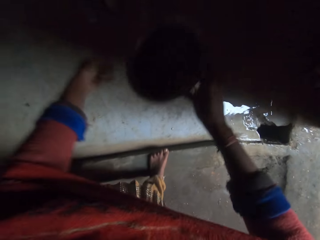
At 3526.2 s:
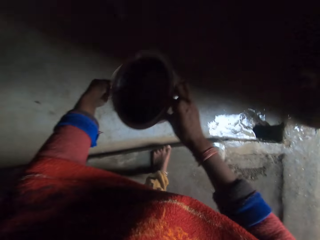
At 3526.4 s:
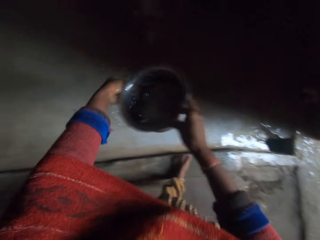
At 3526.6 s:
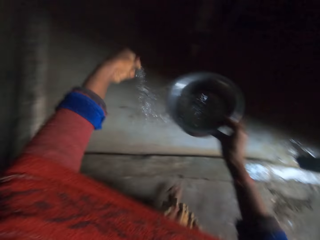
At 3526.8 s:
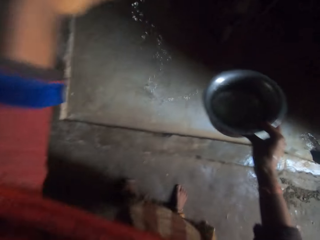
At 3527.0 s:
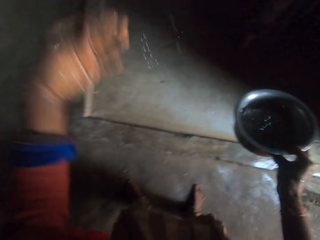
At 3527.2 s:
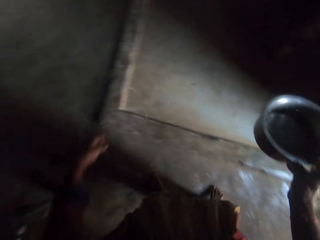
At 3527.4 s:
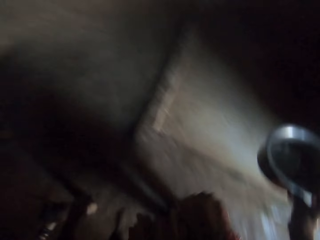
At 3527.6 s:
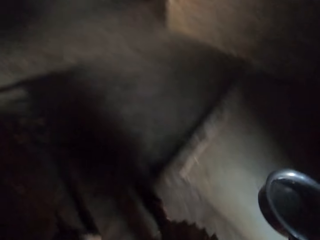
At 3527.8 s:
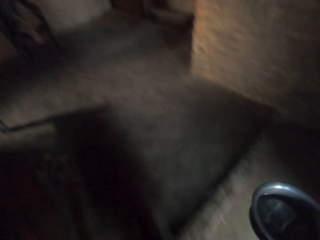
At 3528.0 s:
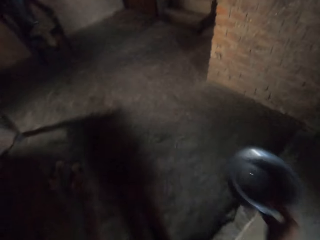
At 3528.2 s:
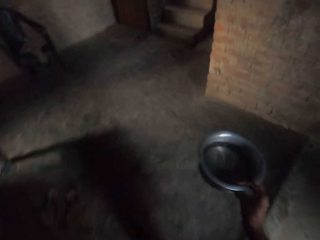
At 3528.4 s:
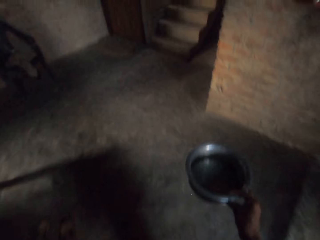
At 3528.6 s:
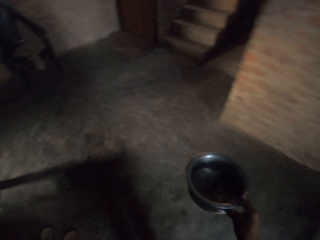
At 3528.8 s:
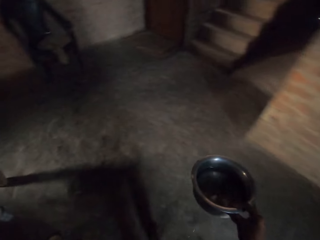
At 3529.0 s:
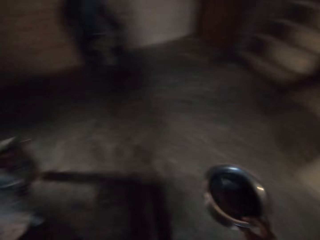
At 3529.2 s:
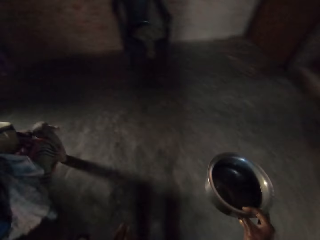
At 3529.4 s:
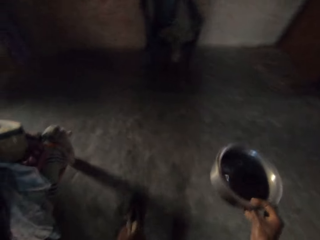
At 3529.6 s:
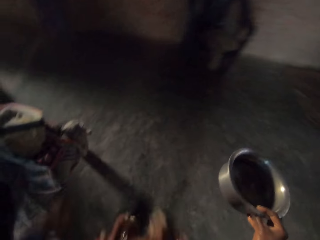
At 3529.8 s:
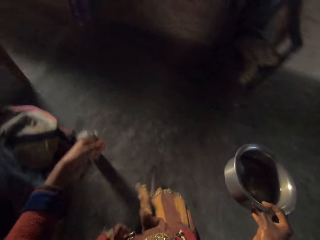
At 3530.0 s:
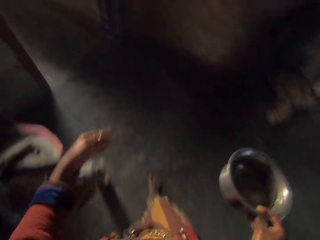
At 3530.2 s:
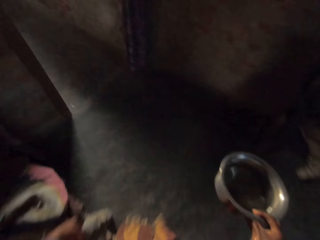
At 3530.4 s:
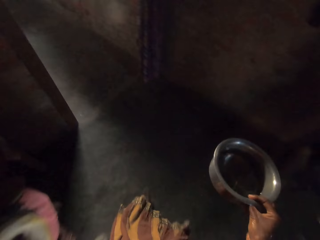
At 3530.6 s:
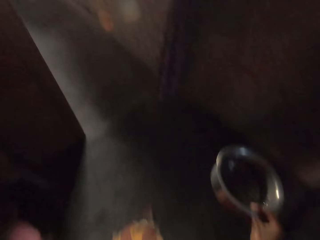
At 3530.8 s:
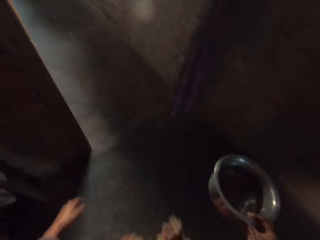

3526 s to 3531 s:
The camera wearer walks away from the door.

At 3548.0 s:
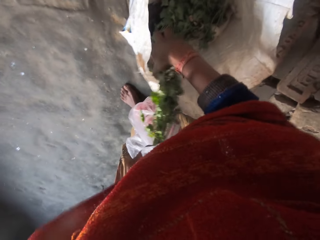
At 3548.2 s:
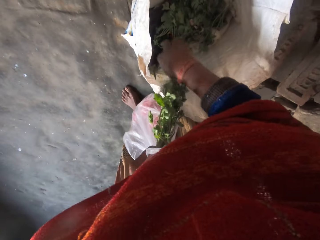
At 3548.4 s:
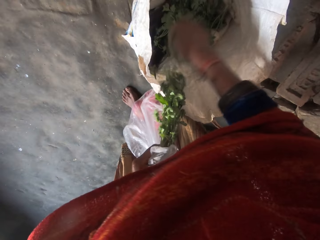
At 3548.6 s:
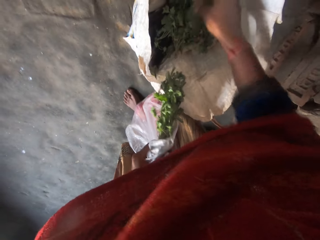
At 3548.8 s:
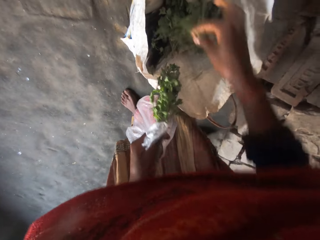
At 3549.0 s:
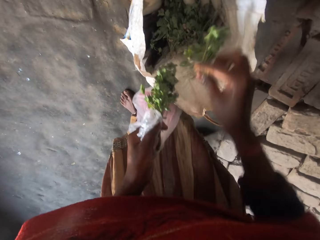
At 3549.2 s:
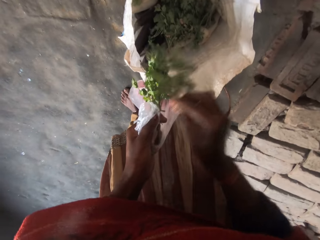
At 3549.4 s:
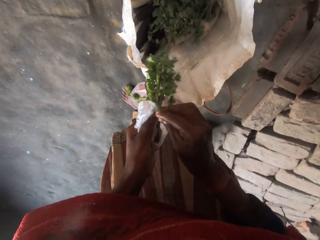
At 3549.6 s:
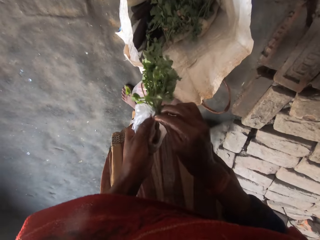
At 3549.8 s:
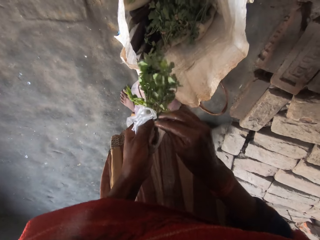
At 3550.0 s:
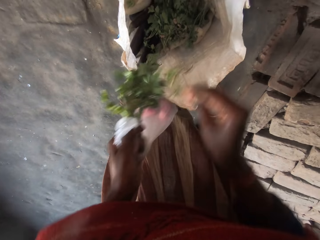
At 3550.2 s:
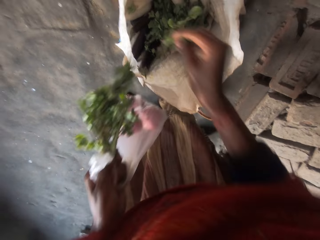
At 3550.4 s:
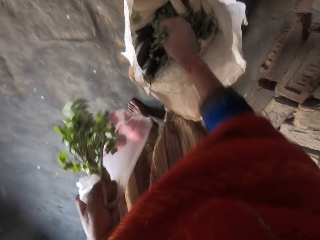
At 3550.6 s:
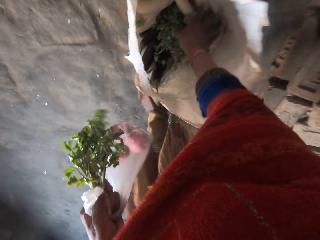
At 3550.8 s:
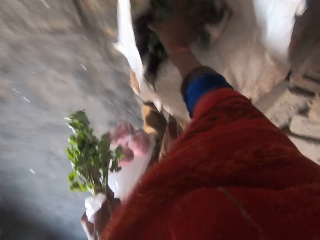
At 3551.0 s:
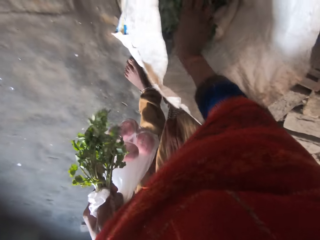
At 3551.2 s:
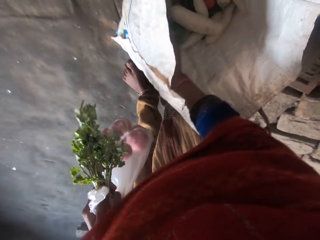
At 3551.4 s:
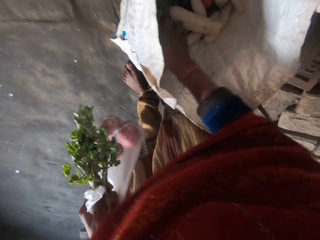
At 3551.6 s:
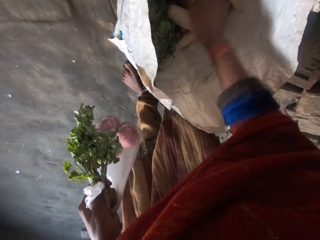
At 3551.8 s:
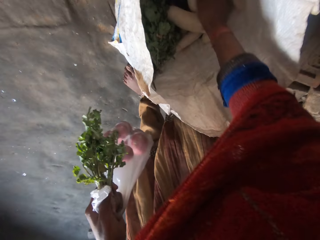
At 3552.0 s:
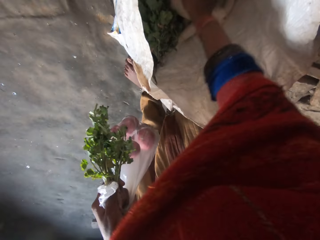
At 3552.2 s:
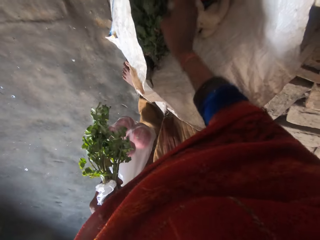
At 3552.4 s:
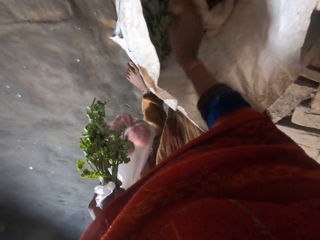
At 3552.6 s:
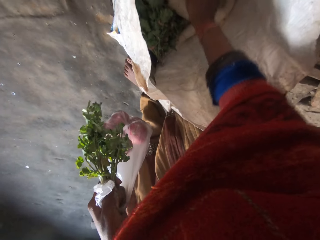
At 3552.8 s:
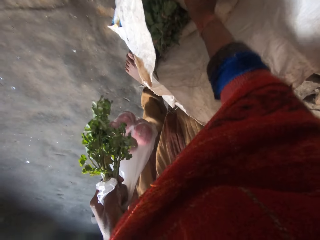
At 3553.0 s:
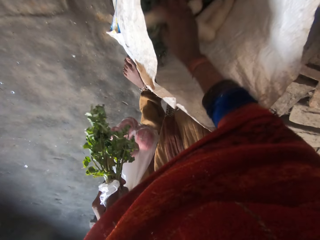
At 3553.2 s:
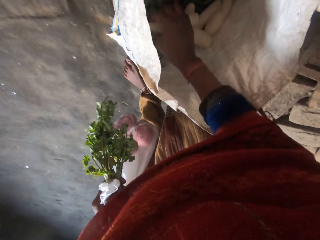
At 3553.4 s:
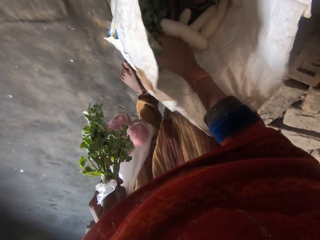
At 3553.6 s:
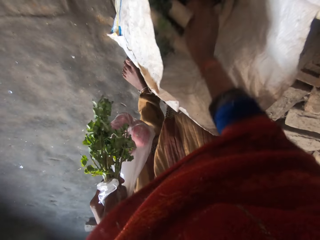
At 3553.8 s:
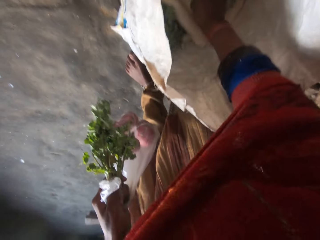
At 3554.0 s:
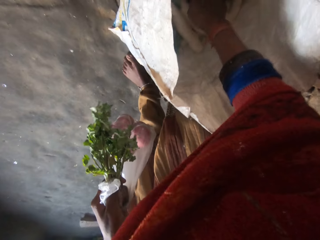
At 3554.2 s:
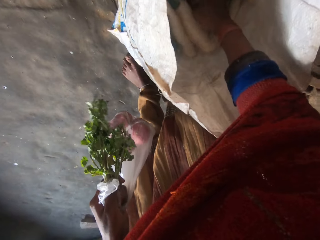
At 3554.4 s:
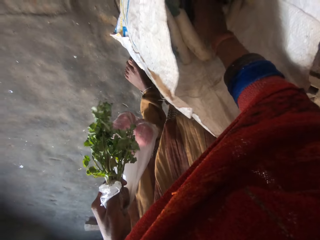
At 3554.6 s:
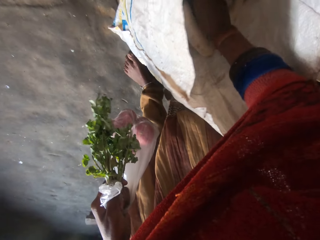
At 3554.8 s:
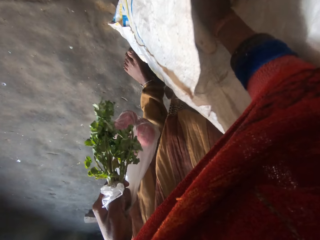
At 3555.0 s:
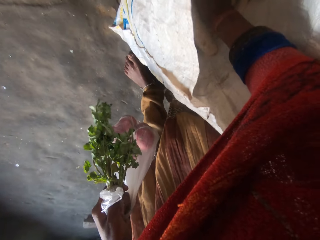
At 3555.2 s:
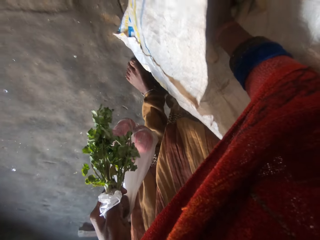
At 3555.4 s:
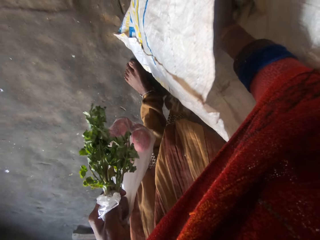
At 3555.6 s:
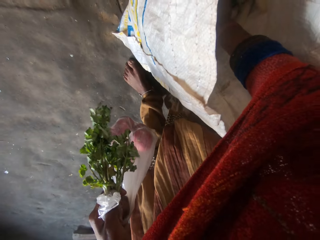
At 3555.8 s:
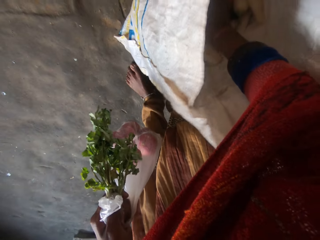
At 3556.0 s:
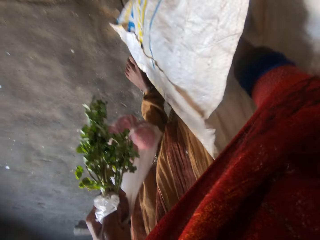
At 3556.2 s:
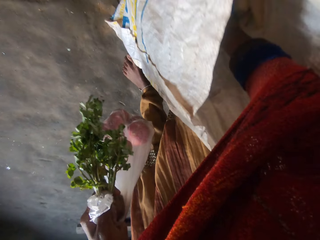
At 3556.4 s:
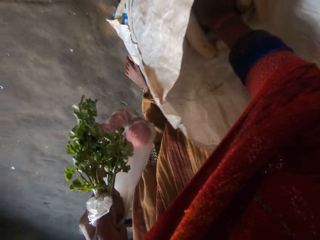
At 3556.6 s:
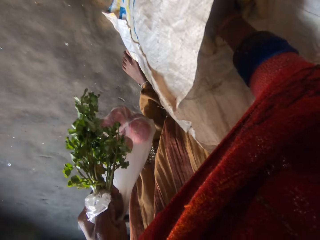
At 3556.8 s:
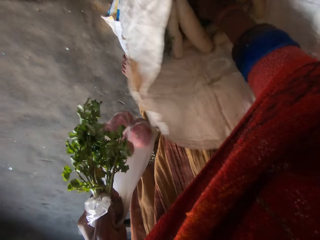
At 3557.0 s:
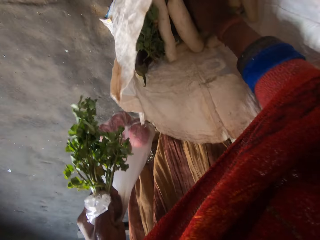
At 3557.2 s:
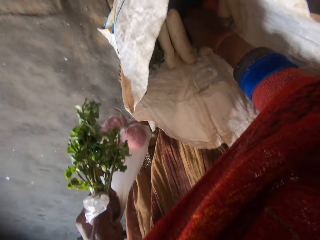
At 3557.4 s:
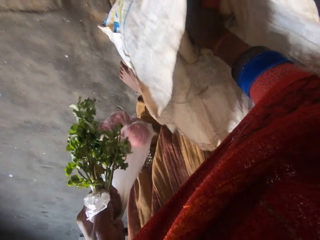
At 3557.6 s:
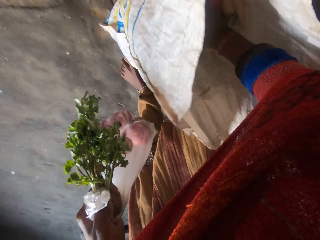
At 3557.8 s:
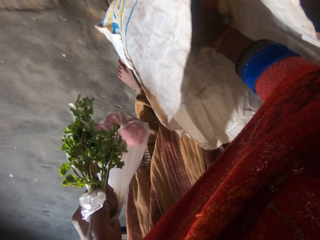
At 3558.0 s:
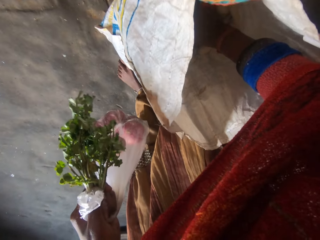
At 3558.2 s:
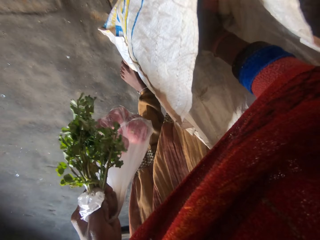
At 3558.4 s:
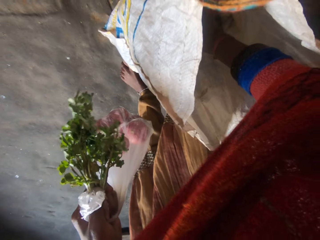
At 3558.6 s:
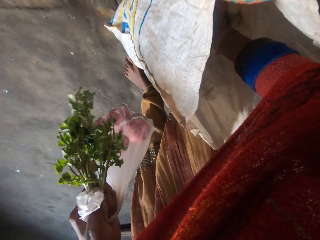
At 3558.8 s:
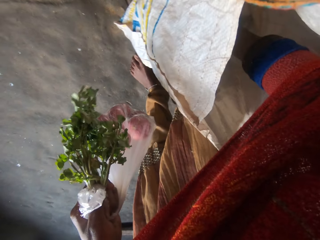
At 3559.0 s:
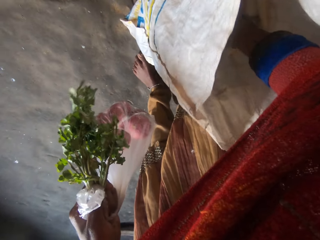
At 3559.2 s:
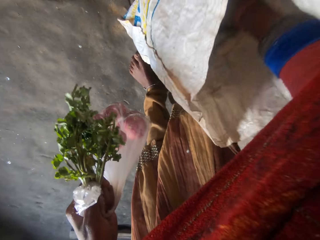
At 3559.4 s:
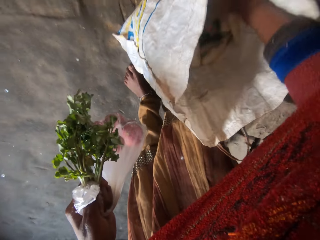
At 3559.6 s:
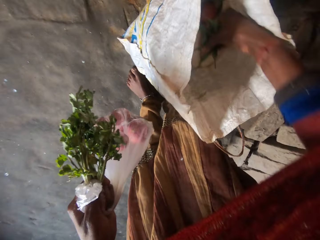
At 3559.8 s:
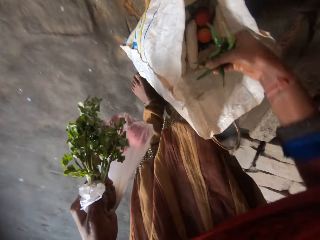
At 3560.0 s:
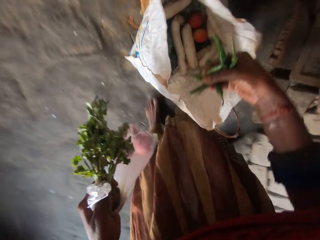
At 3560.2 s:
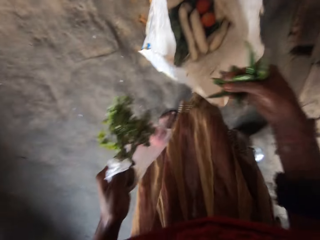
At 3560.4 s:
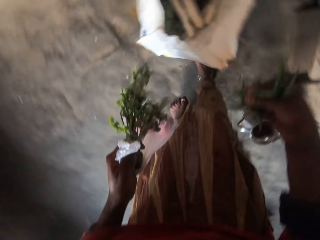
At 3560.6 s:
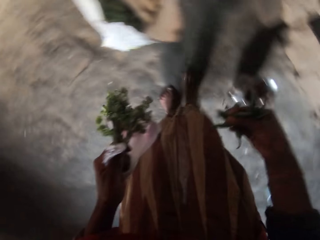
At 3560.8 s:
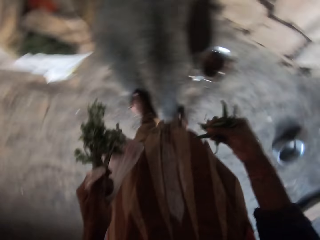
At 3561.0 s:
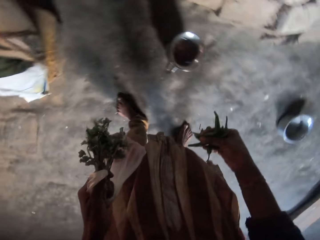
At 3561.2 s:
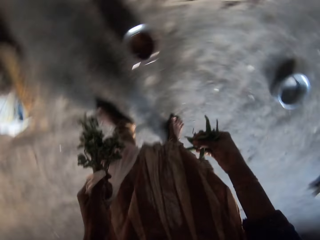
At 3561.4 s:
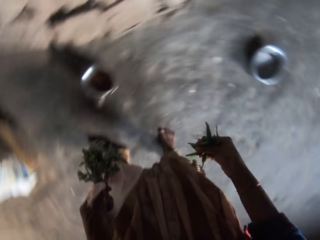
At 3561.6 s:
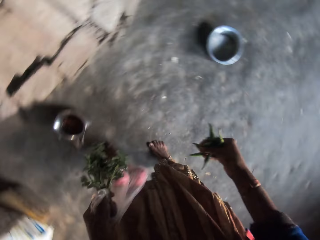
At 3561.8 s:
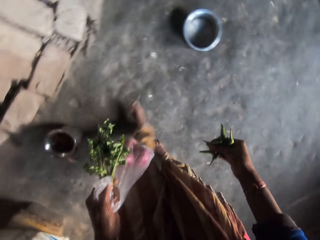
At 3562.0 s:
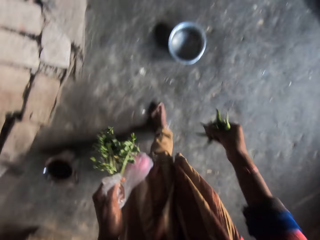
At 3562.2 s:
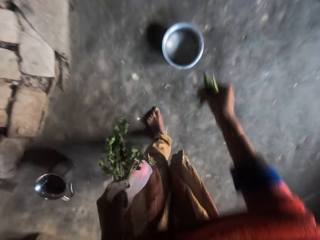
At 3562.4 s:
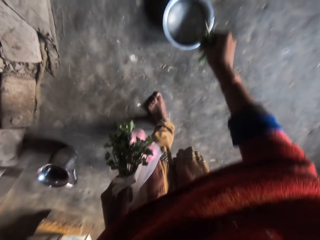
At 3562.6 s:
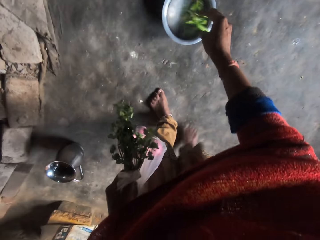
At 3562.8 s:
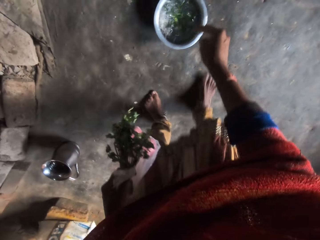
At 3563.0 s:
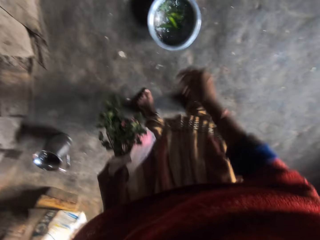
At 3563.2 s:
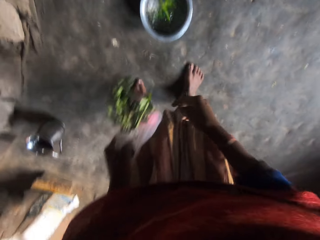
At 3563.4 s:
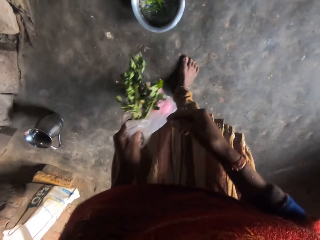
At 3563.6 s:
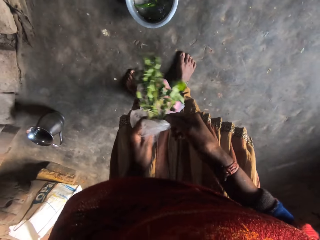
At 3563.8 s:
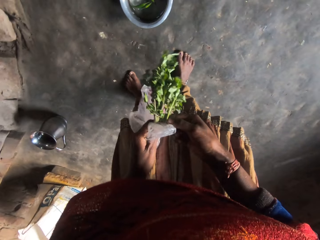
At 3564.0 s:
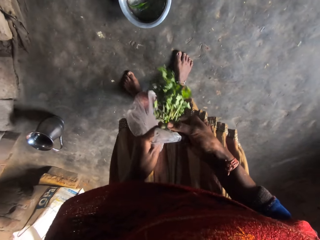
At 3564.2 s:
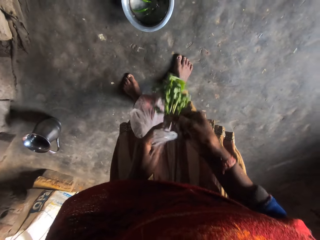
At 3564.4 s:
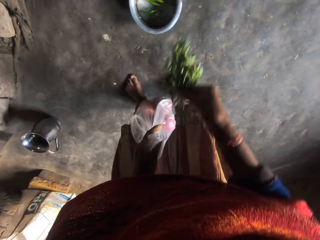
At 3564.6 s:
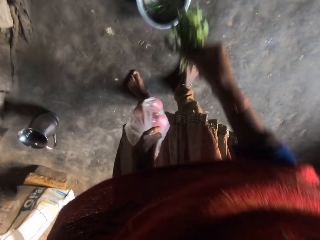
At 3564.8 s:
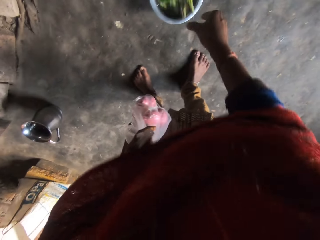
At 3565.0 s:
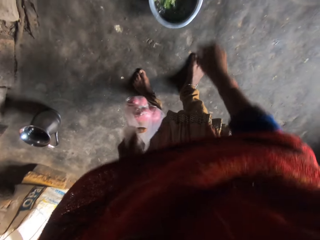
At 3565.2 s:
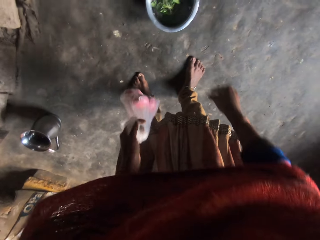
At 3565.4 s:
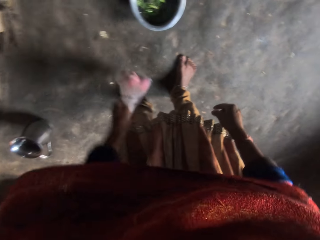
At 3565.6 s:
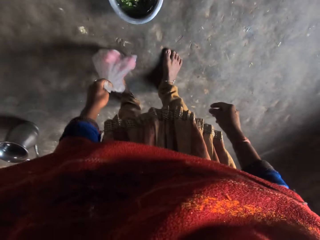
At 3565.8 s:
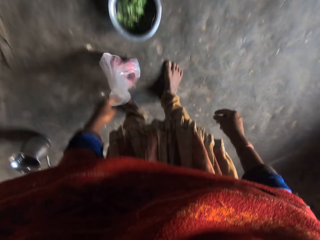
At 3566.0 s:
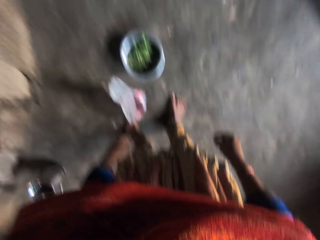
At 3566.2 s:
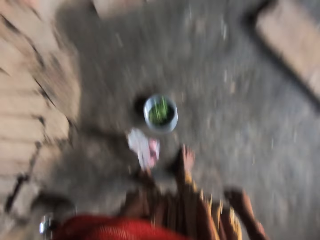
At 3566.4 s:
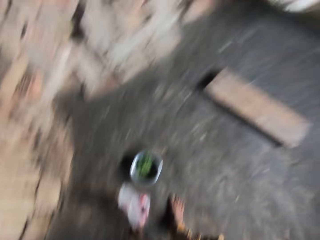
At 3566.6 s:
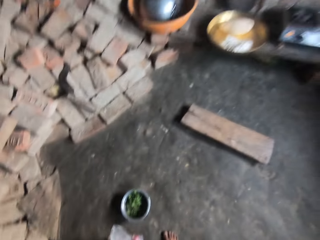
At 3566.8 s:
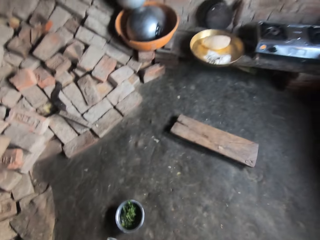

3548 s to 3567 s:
The camera wearer returns the branch of vegetable. They take green chilli pepper out of the sack. They search inside the sack for pepper. They take out the pepper from the sack. They turn around and walk towards a cooking pot or bowl of water. They drop the green chilli pepper and the vegetable, parsley, inside the bowl of water on the floor. They drop a polythene bag with onions on the floor.
